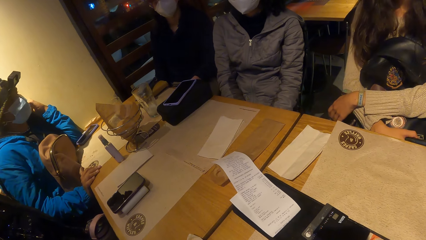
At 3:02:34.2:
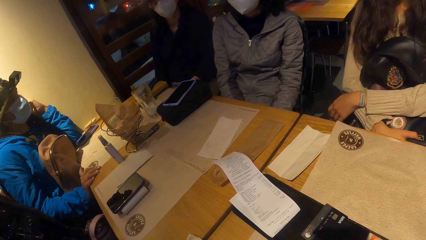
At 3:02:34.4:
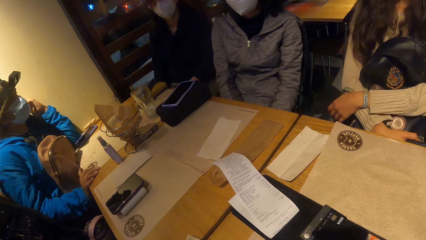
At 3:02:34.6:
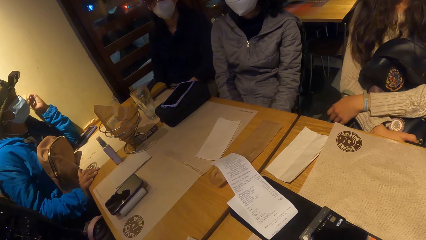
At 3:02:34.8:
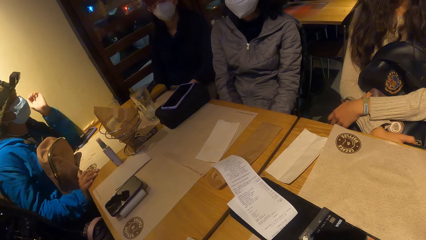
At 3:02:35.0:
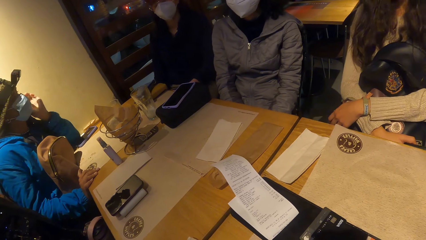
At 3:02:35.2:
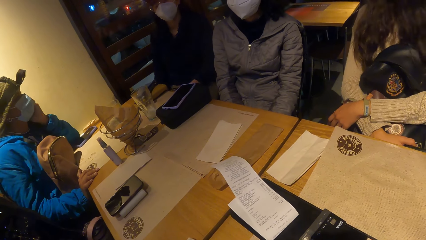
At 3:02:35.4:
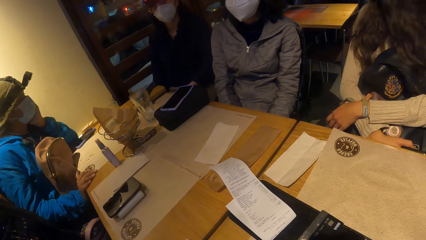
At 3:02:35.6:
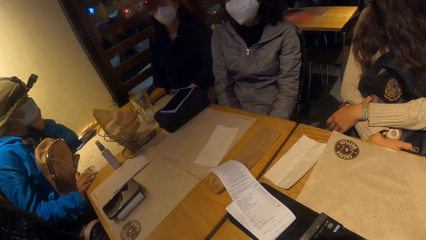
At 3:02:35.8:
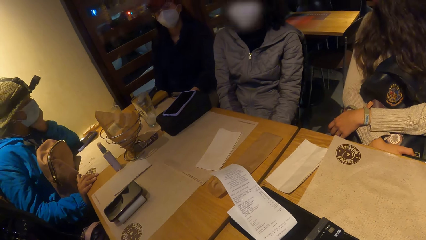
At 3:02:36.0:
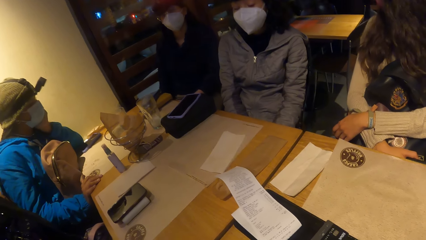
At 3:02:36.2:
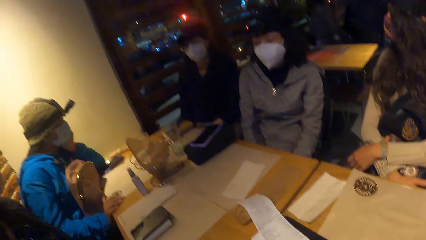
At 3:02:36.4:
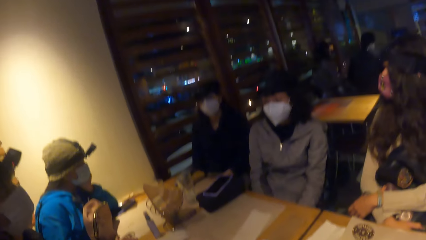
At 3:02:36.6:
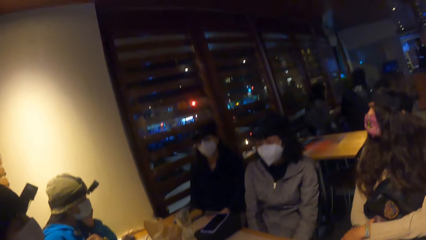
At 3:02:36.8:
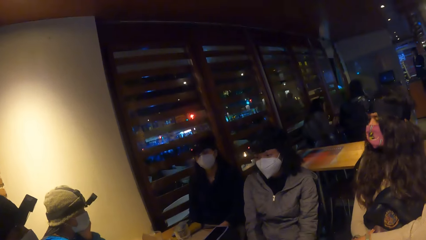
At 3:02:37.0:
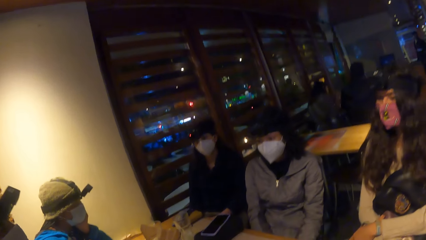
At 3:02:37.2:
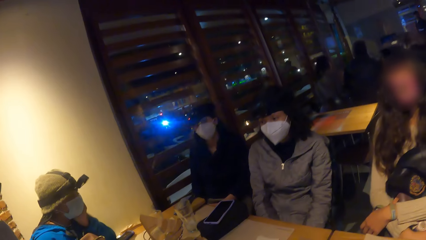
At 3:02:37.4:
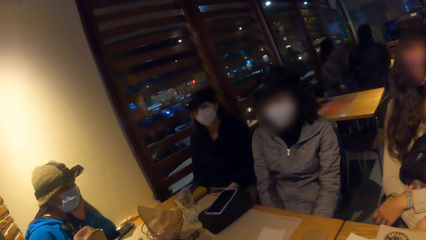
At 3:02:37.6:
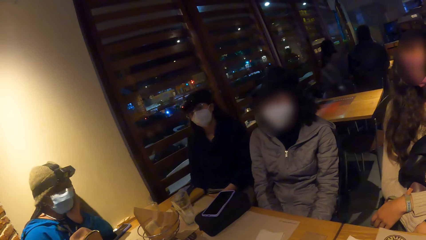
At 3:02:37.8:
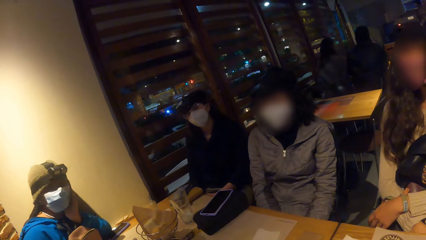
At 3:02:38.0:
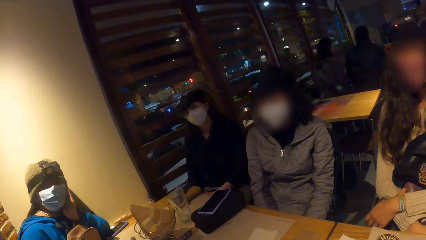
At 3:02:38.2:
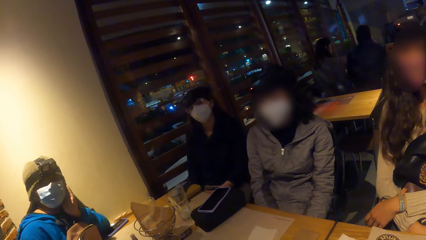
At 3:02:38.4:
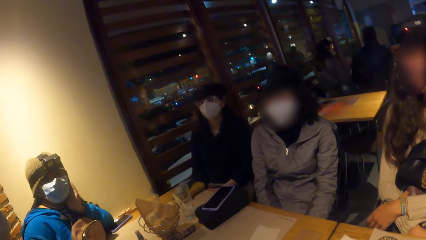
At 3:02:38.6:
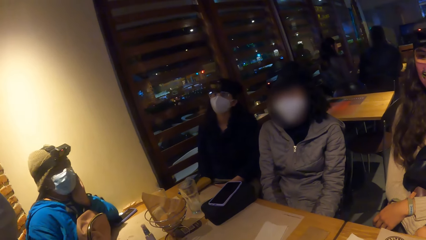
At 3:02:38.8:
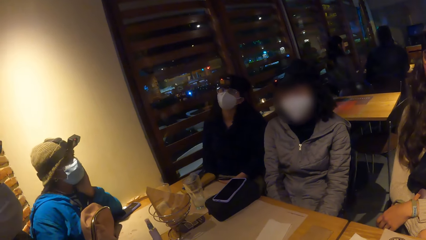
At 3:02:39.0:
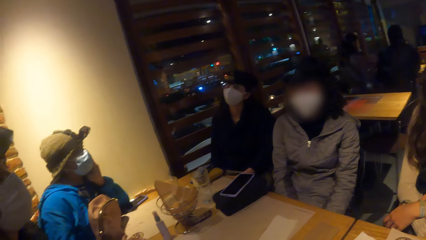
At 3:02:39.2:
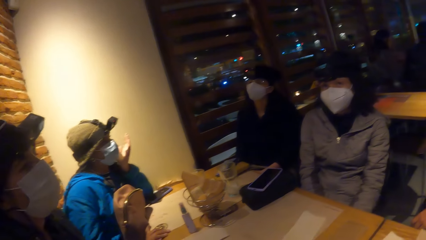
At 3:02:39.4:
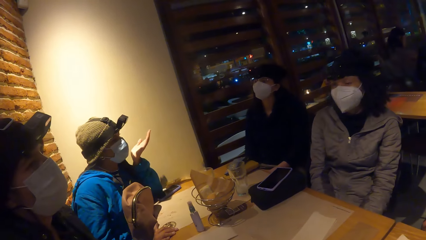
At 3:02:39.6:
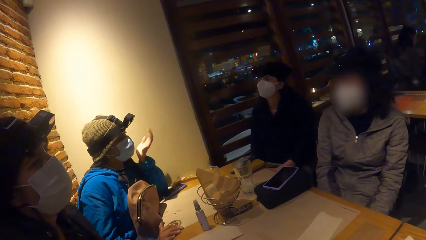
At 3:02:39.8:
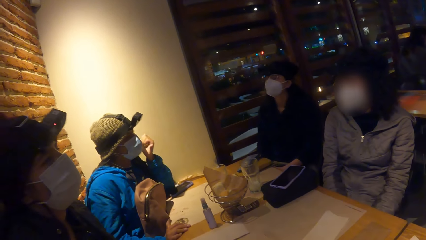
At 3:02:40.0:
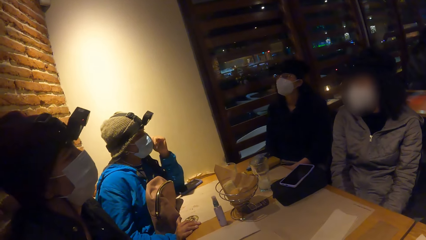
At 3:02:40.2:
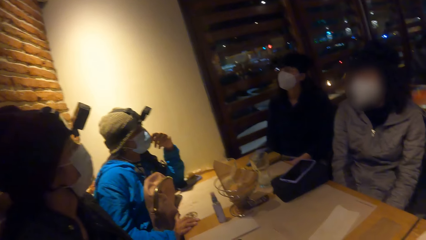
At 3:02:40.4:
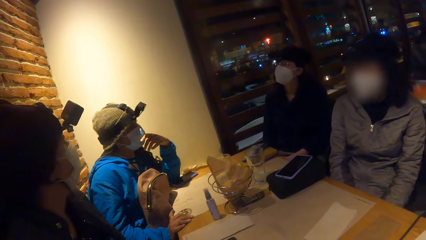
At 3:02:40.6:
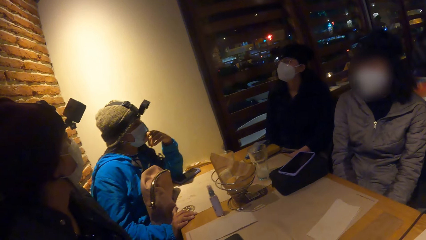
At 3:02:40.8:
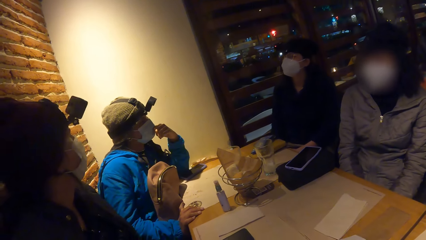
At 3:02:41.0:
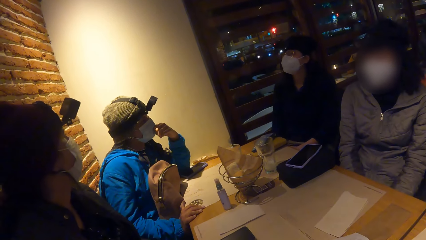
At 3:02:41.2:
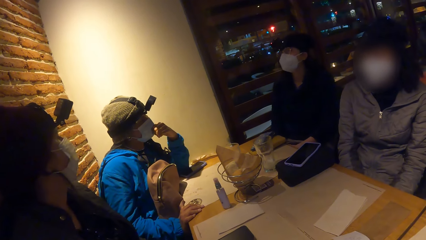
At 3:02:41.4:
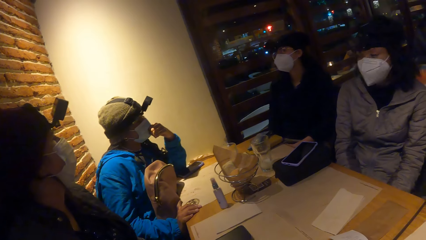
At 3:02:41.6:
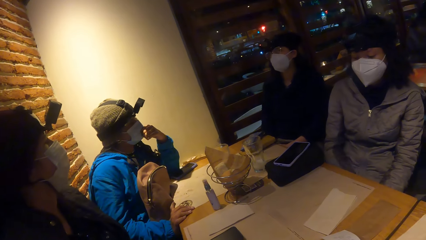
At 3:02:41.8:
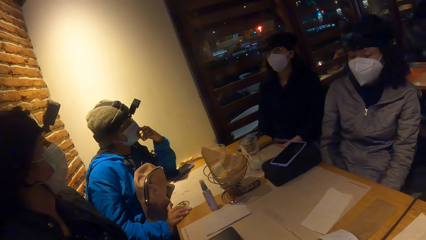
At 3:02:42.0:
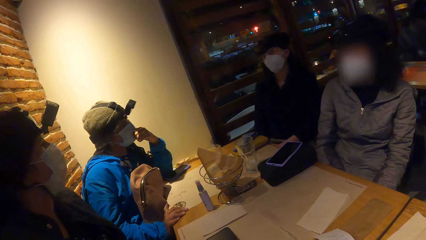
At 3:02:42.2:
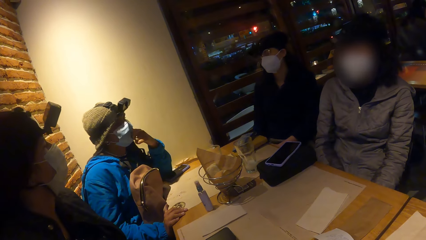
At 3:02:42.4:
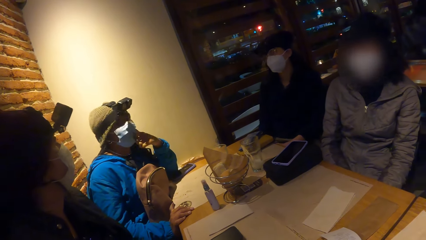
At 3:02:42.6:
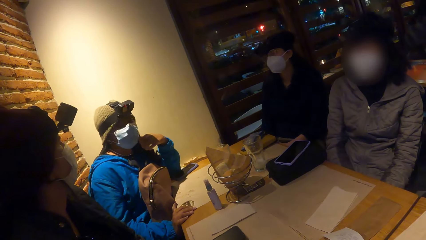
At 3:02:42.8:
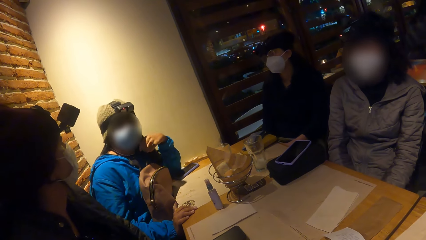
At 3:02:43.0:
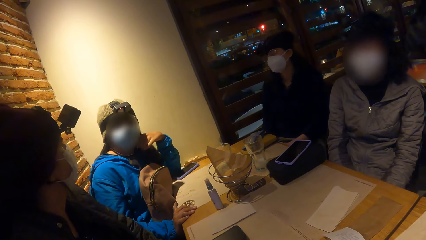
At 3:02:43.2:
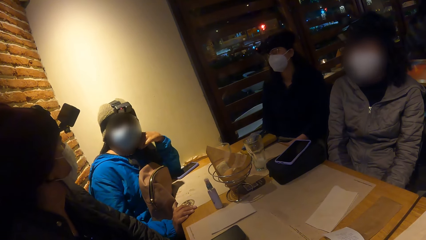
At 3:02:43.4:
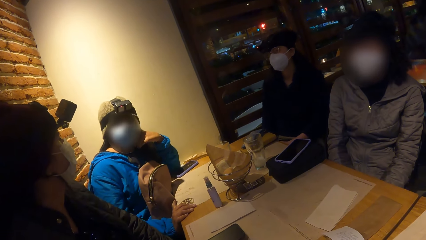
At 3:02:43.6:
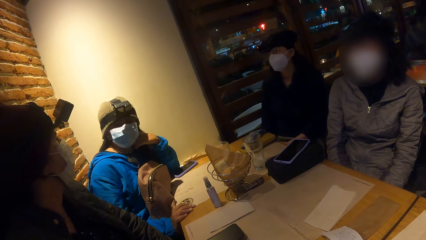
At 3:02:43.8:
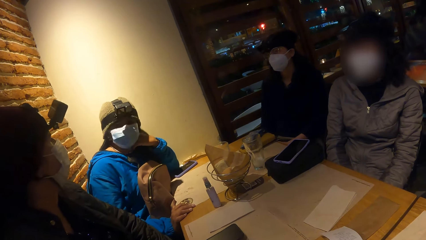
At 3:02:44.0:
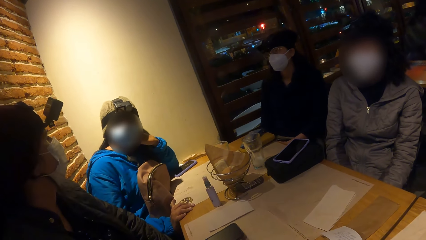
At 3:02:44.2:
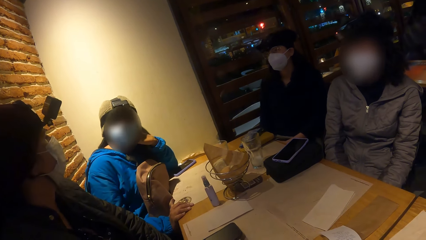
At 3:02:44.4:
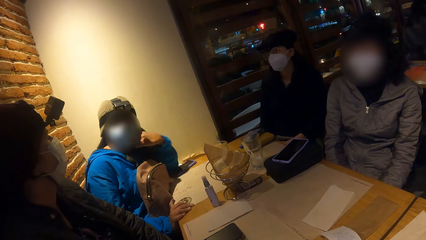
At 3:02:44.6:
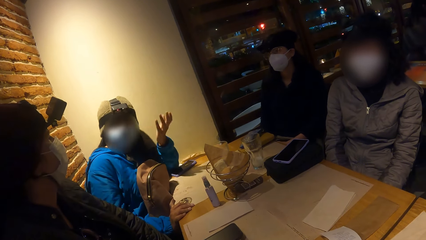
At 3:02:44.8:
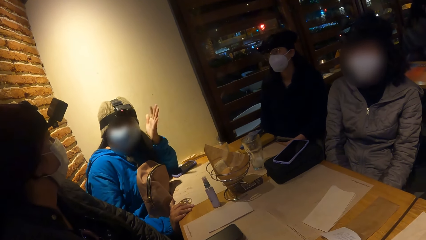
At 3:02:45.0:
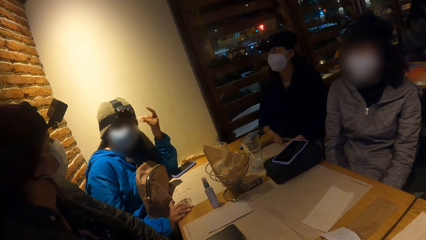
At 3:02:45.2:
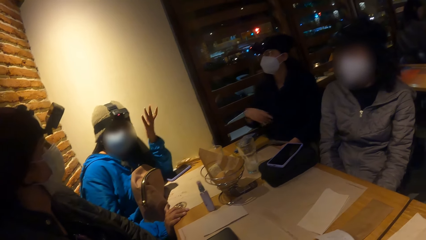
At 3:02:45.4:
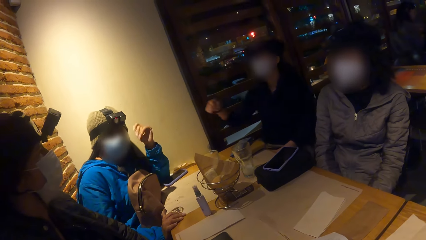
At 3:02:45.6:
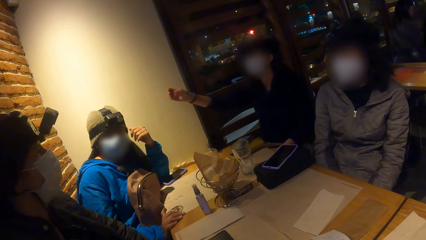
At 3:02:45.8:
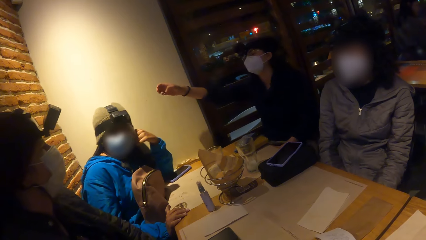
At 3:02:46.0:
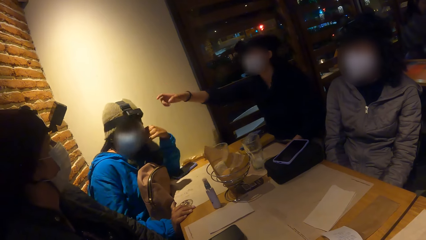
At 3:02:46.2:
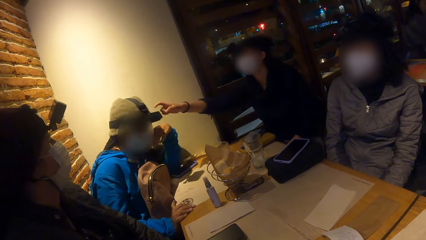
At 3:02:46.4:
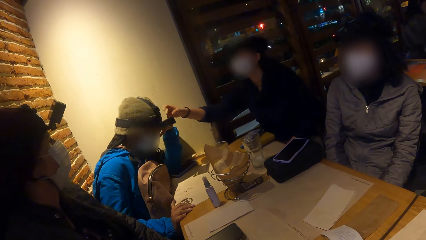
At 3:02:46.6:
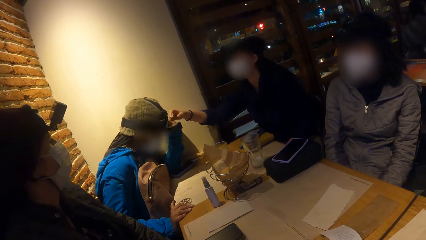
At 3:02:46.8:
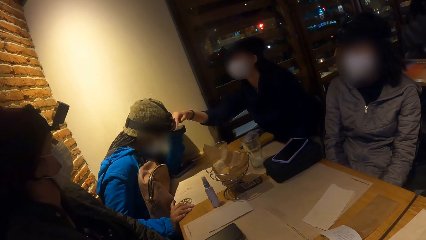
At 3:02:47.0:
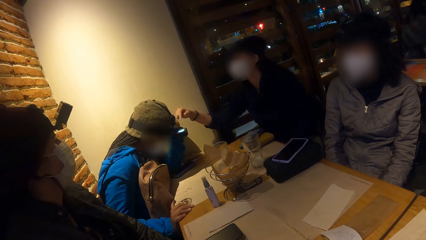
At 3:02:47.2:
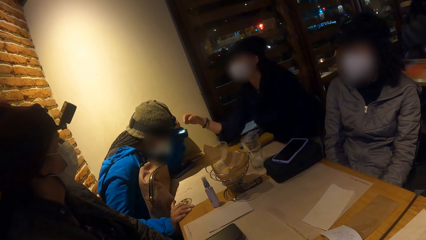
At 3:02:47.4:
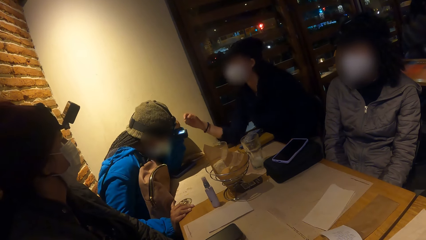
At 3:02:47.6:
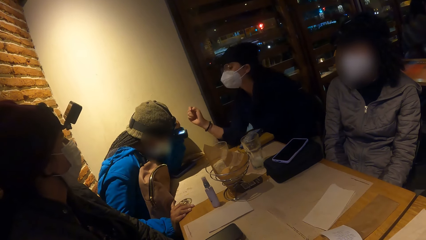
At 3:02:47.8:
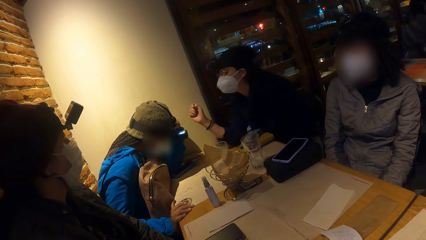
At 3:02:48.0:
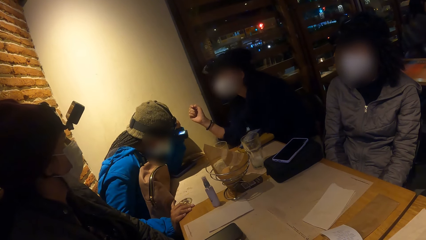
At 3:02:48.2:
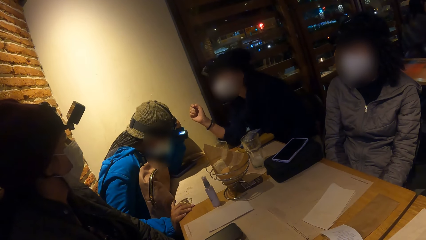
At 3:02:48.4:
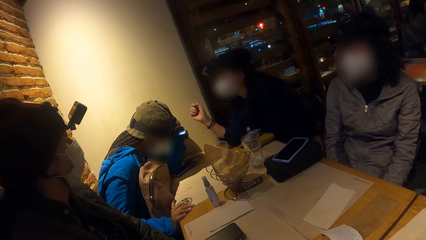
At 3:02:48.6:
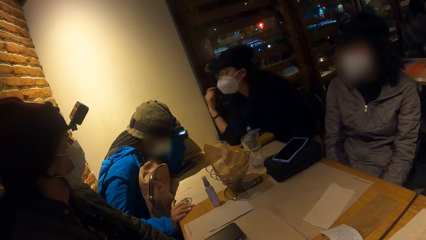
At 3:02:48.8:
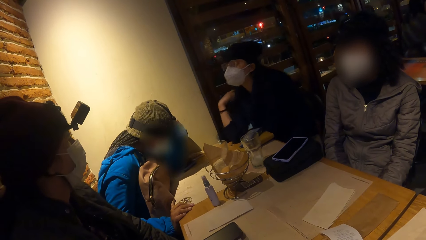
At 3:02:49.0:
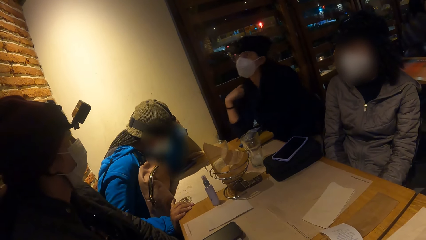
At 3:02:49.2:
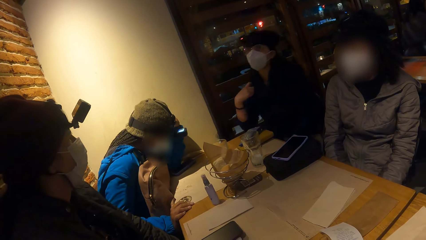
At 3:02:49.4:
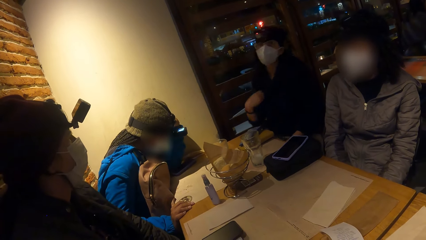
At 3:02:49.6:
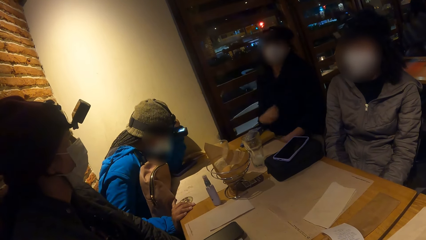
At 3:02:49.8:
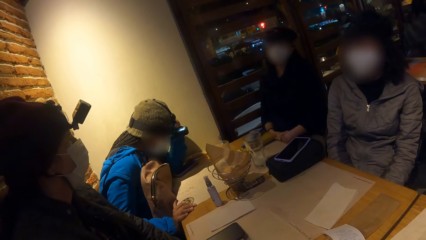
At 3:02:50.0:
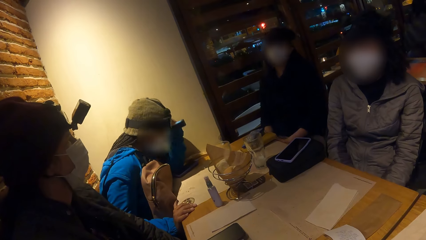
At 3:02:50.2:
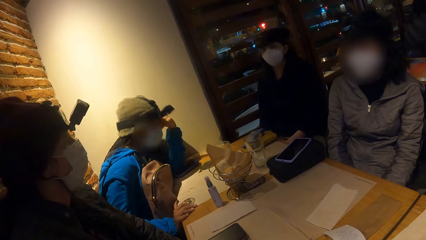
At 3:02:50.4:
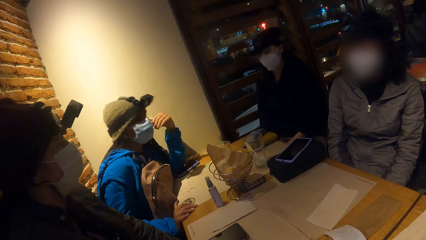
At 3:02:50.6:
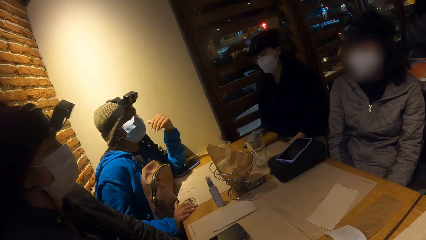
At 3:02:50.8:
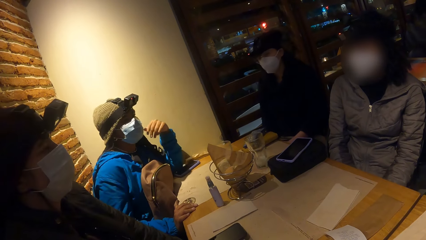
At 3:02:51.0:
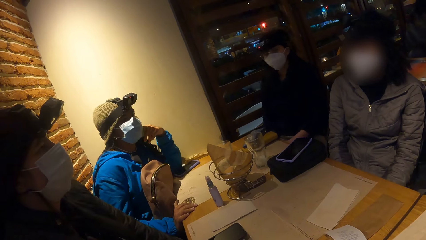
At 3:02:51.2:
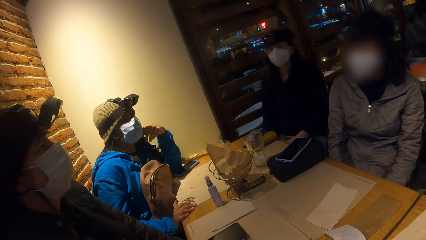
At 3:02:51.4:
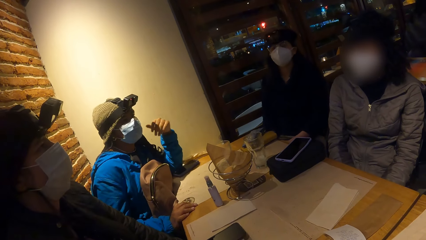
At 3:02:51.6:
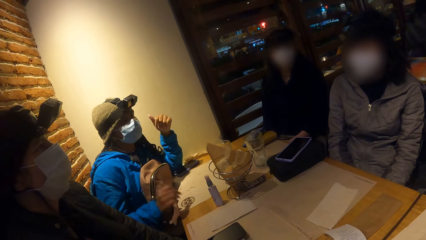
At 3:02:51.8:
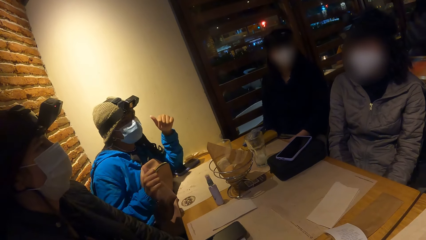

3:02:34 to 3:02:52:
The camera wearer looks at the far end of the restaurant. A woman interacts with the camera wearer and three other women. A woman converses with another woman. The first woman stretches a hand towards the other woman. She touches the other woman's camera. She converses with the other woman.
